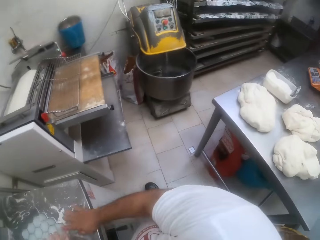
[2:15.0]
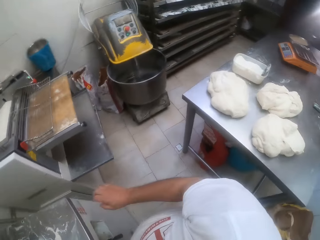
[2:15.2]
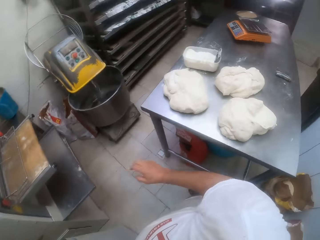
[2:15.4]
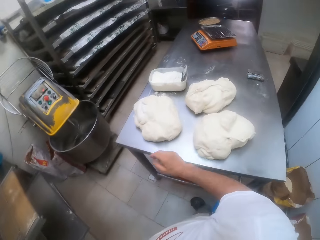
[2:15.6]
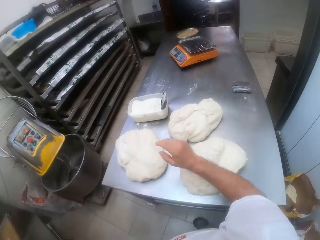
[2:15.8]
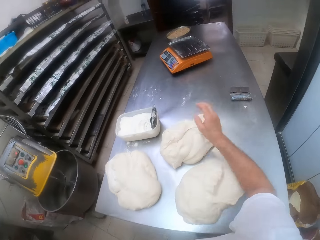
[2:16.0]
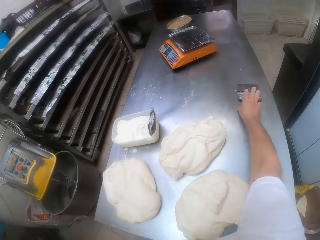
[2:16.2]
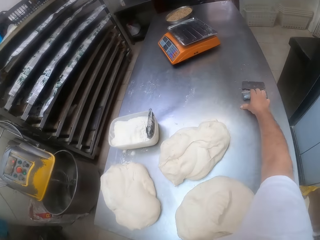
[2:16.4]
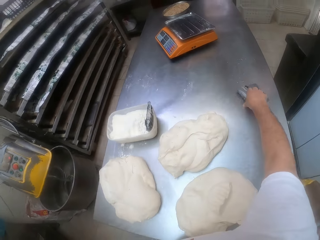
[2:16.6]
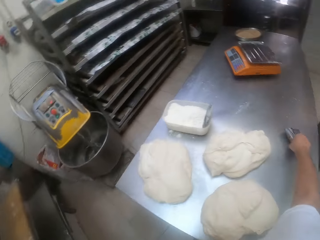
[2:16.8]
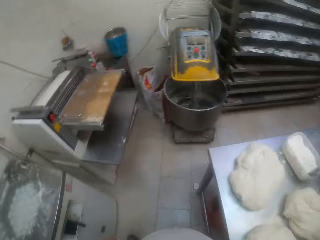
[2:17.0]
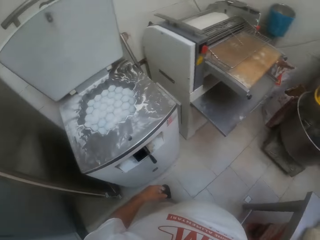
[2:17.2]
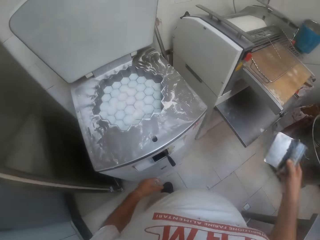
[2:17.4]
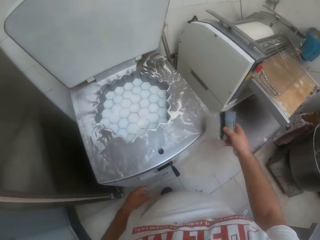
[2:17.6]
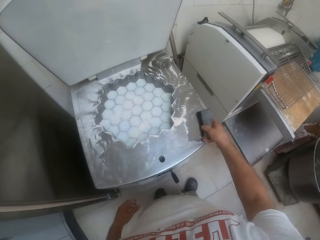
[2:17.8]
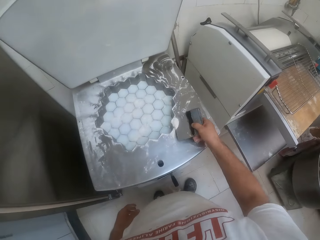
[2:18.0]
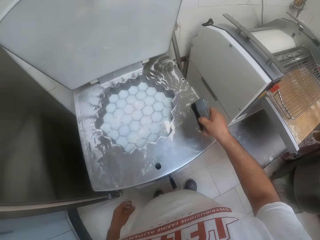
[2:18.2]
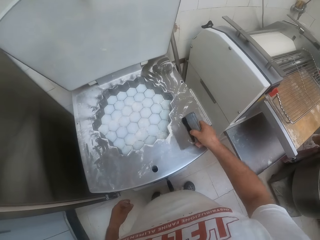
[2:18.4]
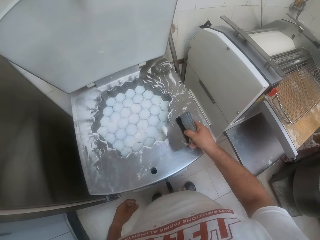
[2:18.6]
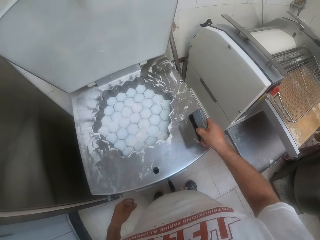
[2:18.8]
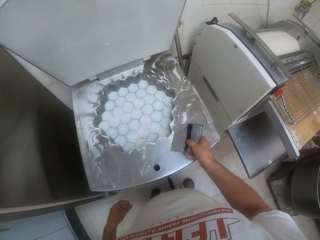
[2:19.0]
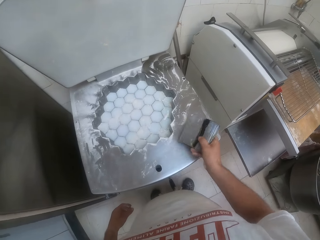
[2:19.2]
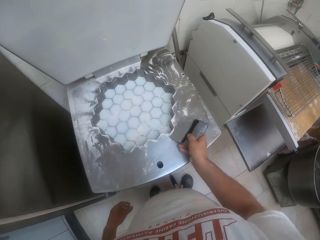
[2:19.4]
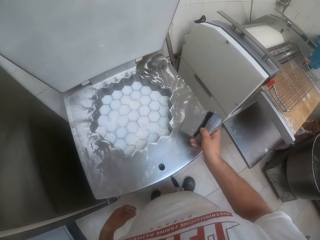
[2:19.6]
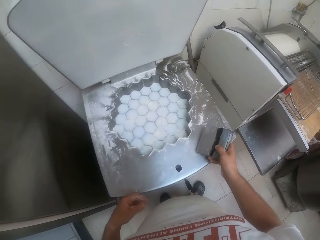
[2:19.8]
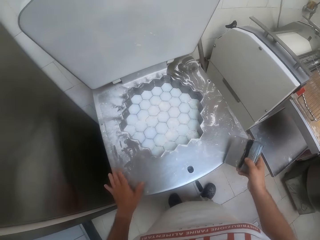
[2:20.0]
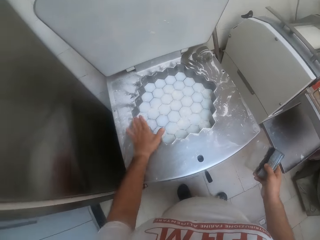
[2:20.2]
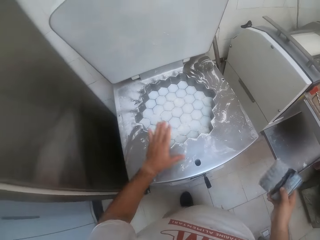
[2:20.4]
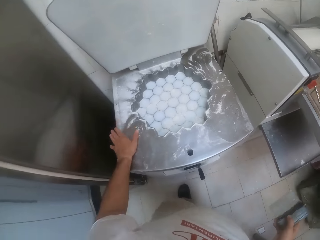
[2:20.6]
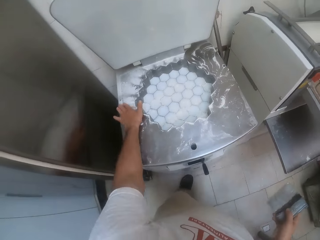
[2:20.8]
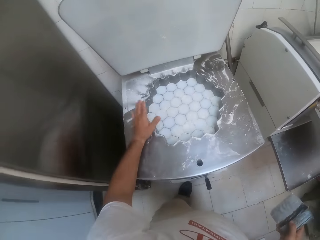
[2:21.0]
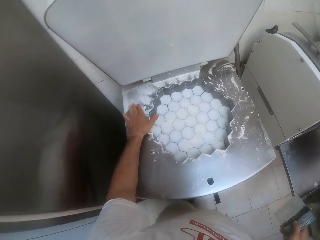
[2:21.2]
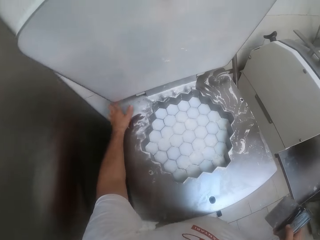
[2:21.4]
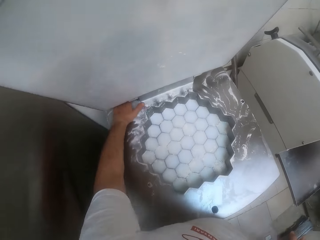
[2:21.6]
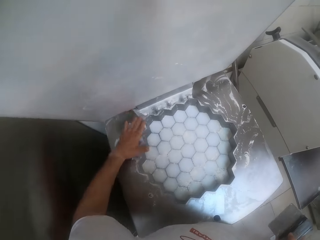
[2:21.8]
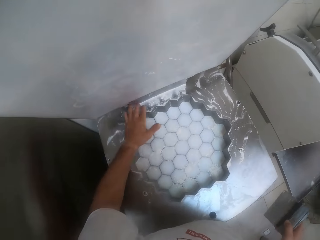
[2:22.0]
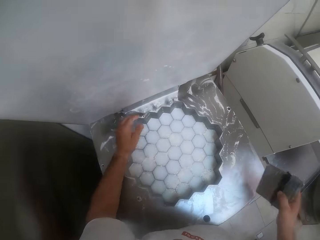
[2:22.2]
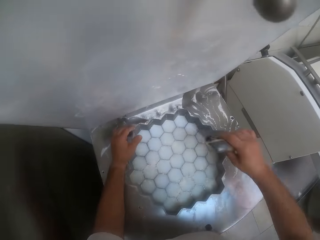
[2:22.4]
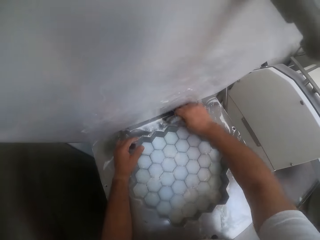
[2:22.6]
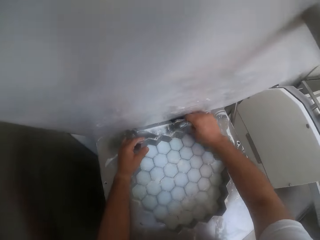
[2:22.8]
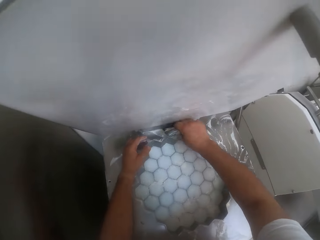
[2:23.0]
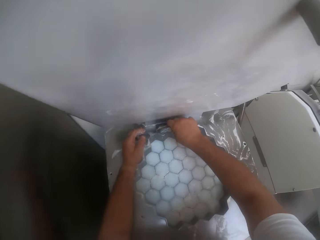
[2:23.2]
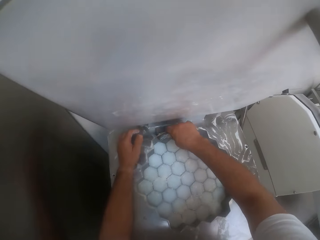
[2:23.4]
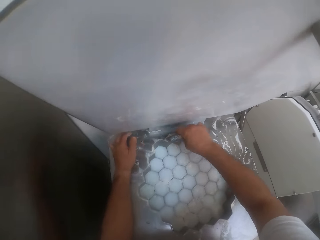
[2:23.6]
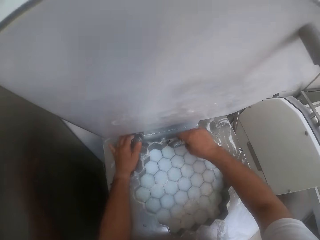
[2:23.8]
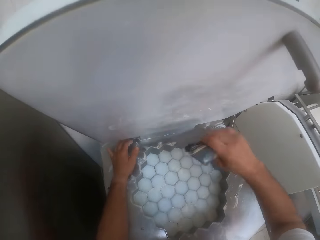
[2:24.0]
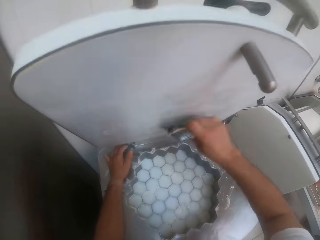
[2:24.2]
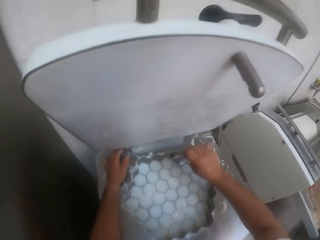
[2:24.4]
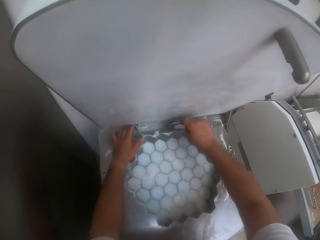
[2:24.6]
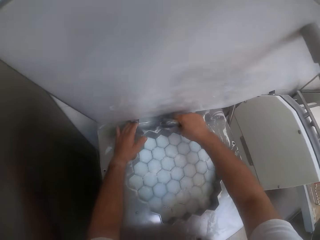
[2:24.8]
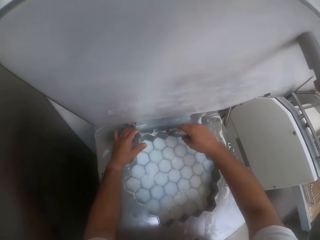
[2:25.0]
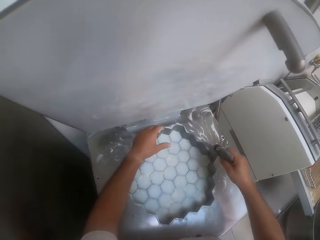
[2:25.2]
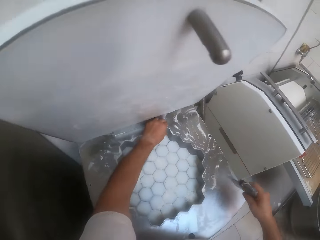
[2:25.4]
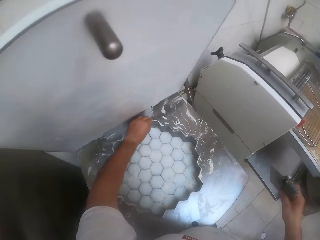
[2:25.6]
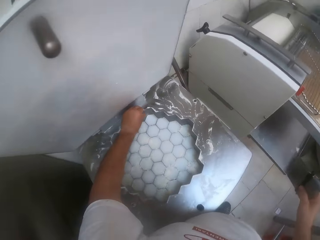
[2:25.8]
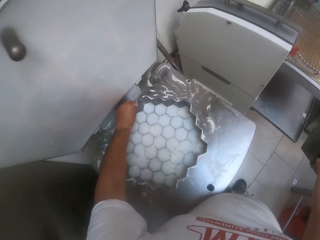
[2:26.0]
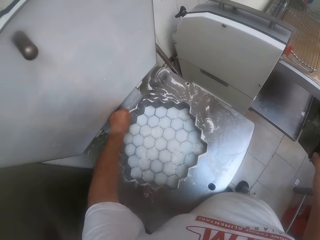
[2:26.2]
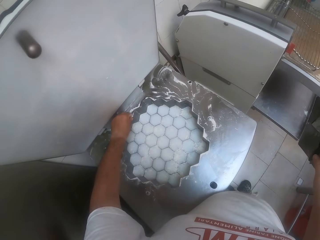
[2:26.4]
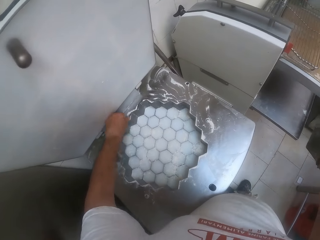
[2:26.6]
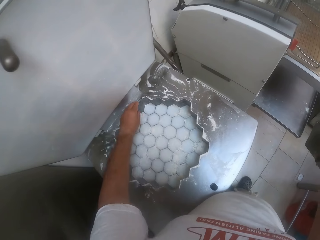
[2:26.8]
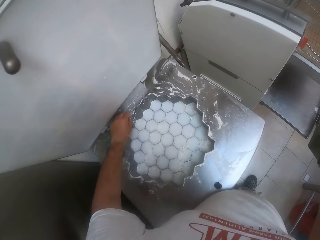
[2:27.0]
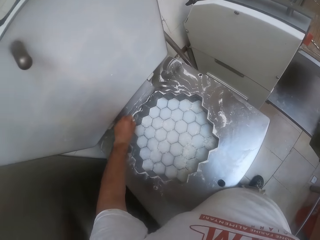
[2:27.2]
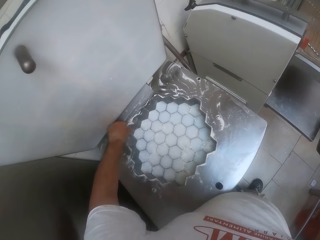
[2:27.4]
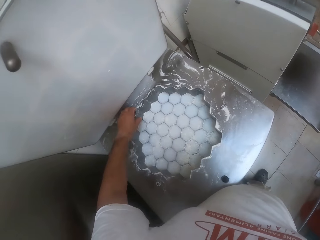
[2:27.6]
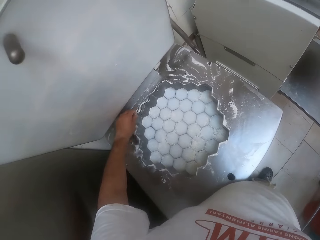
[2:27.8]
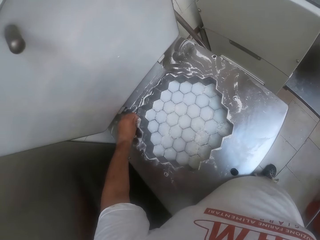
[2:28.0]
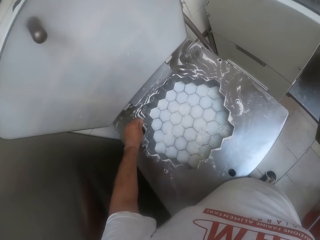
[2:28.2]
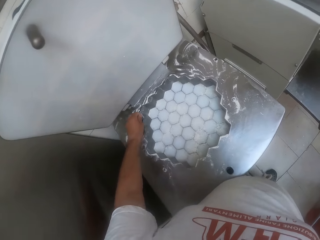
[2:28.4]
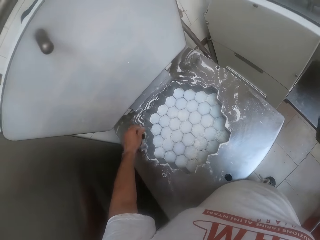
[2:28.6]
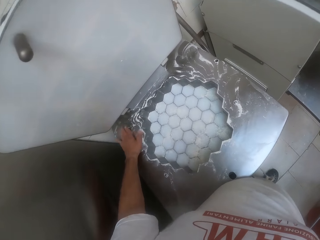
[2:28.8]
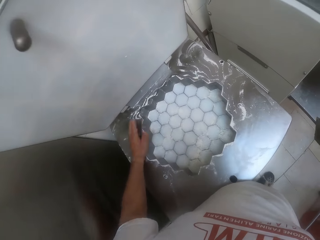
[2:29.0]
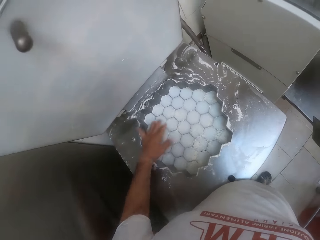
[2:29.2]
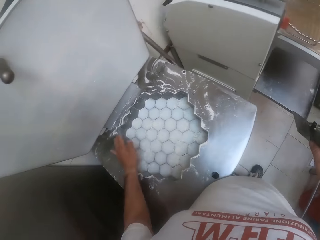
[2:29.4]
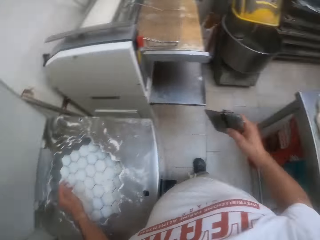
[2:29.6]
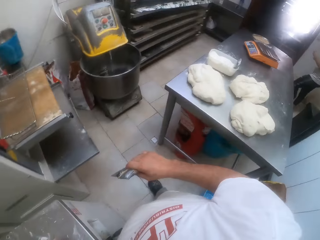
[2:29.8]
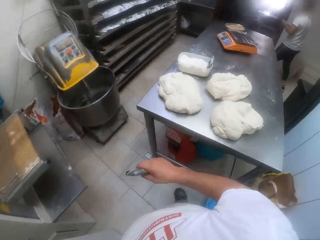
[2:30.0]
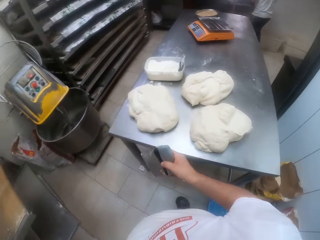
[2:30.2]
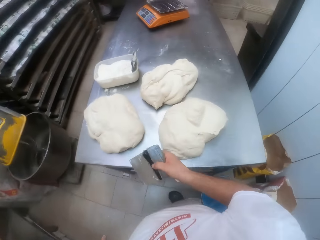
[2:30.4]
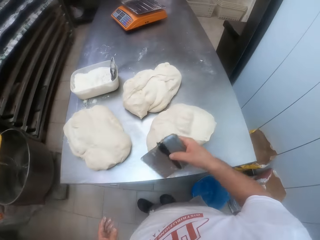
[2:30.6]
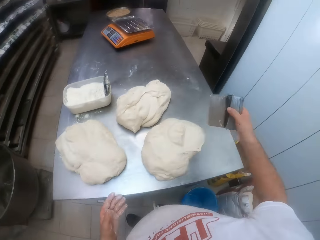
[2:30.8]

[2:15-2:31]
The camera wearer turns around the kitchen. He picks up a dough scraper or dough cutter from the table with his right hand. He scrapes some flour off the dough shaping machine or dough press with his right hand. He brushes the surface of the dough shaping machine with his left hand. He scrubs flour on the dough press with the dough cutter. He eliminates flour from the dough press with his left hand. He turns around the kitchen.

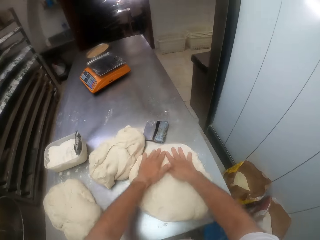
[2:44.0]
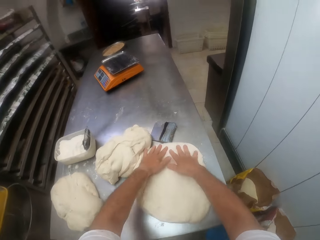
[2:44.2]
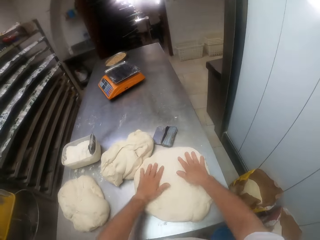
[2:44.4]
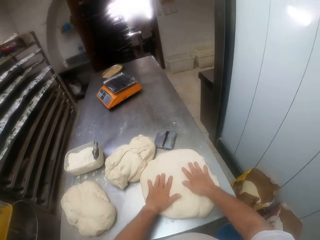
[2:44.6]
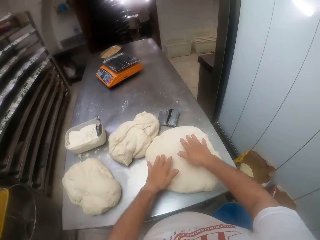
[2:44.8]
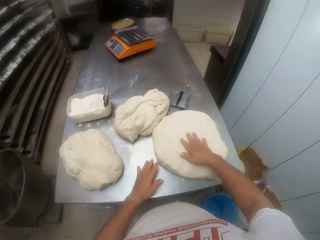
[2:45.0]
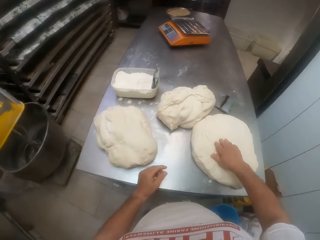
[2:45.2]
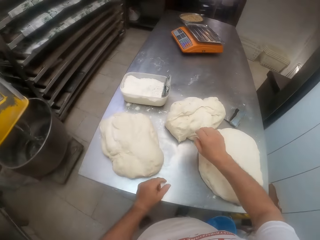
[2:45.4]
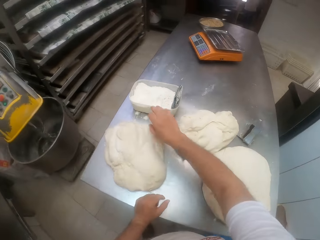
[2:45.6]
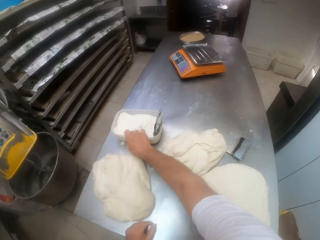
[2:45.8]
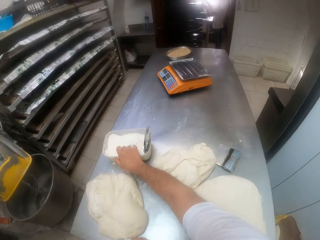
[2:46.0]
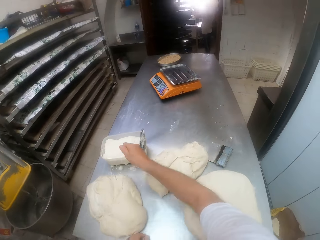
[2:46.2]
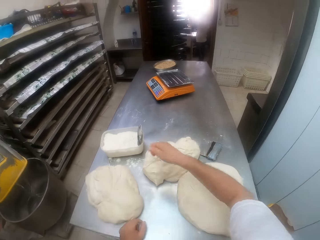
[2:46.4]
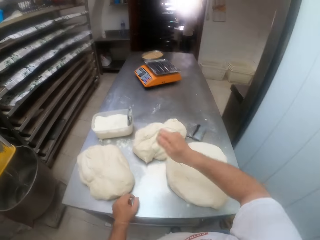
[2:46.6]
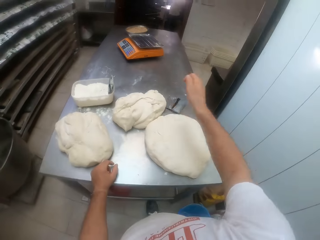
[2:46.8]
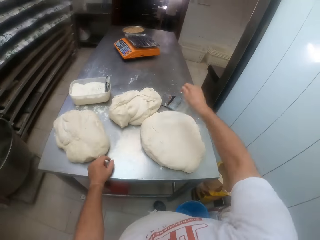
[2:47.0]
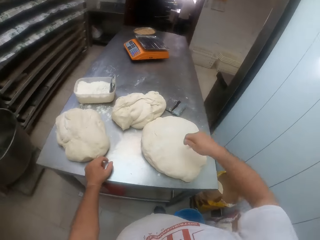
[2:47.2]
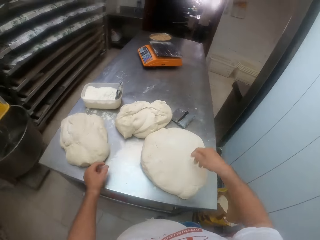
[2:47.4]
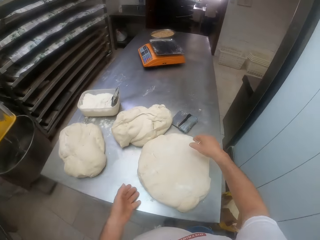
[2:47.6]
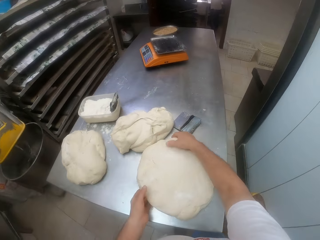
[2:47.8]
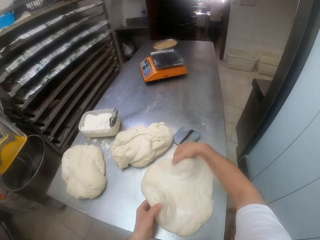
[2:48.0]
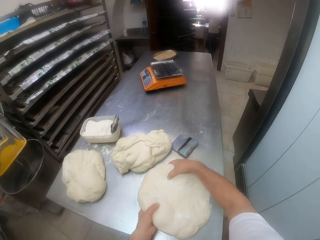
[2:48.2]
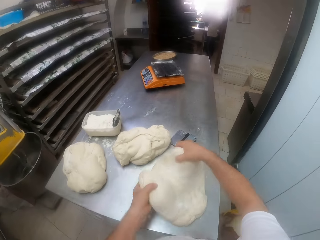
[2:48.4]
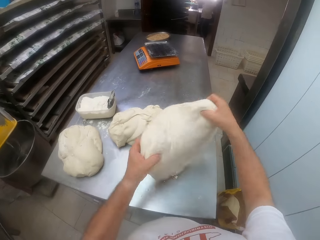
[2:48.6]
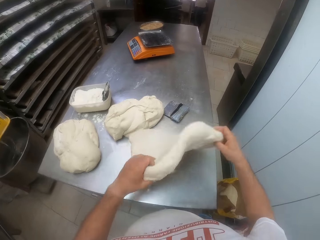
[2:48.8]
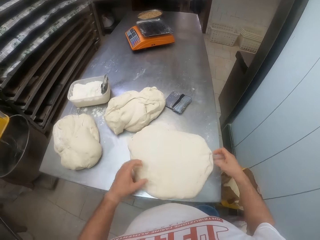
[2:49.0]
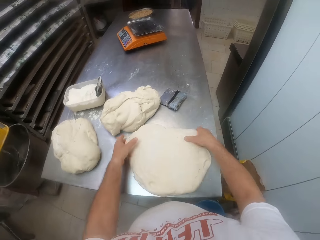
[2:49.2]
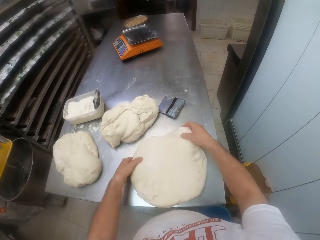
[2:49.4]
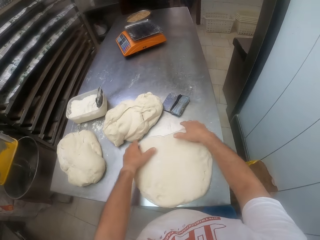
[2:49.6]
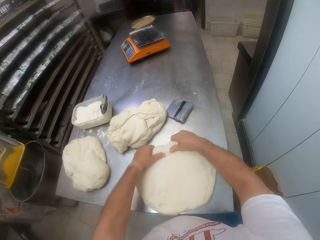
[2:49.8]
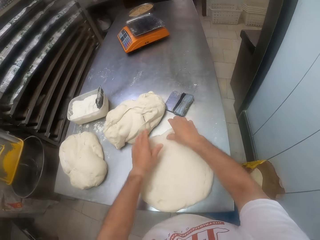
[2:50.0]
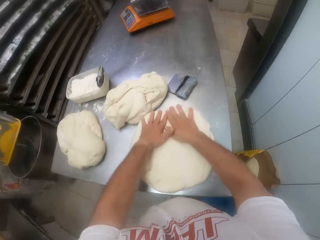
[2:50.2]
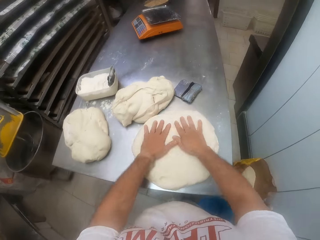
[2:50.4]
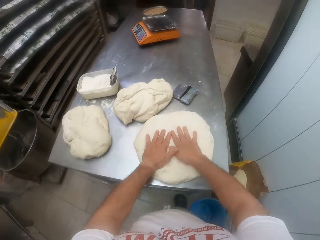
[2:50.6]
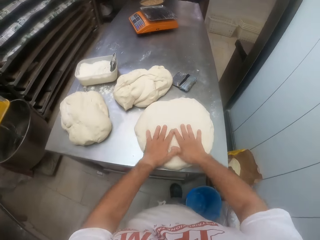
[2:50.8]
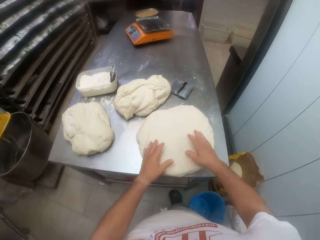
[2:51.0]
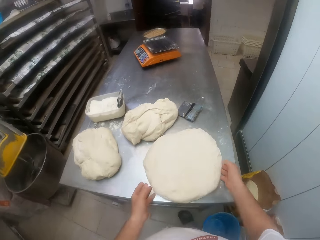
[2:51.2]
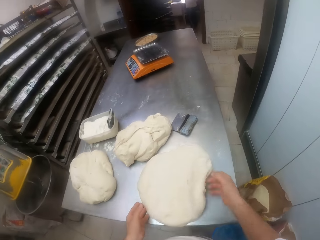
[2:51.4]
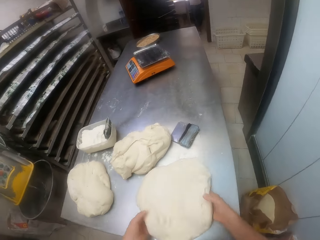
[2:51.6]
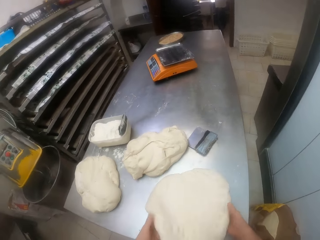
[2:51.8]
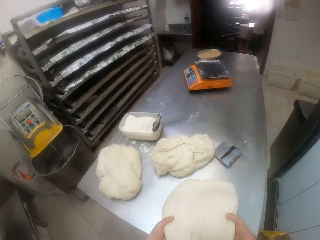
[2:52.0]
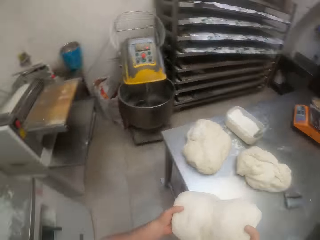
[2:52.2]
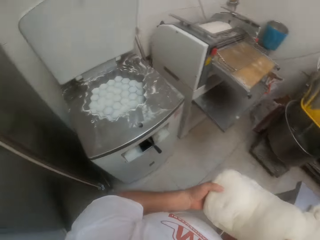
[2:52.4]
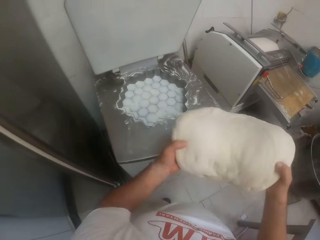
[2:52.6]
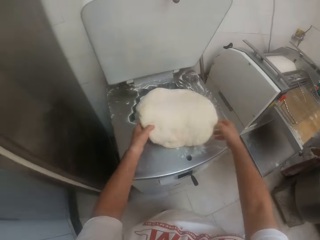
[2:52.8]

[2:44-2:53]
The camera wearer packs some flour from the container on the table with his right hand. He sprinkles the flour on the dough with his right hand. He flips the dough on the table with both hands. He compresses the dough on the table with his hands. He compresses the dough on the table with his hands. He picks up the dough from the table with both hands. He turns around the kitchen.
